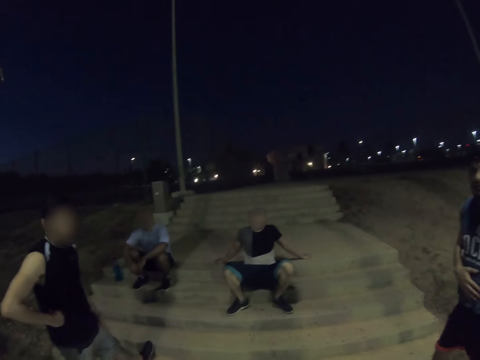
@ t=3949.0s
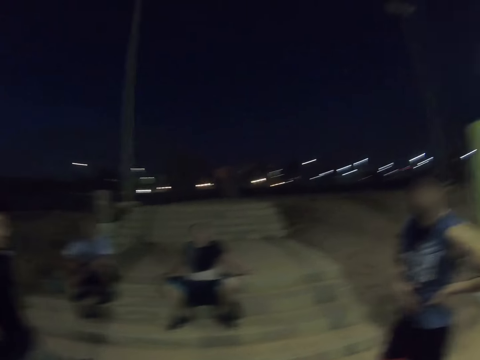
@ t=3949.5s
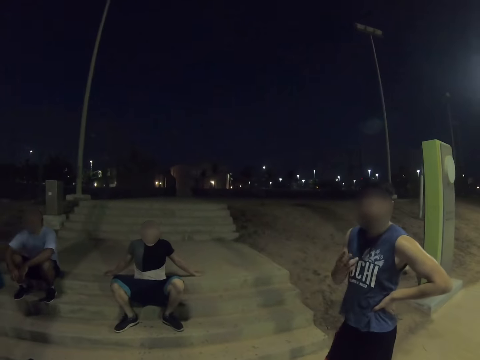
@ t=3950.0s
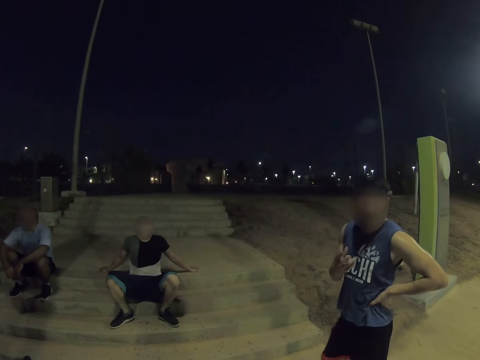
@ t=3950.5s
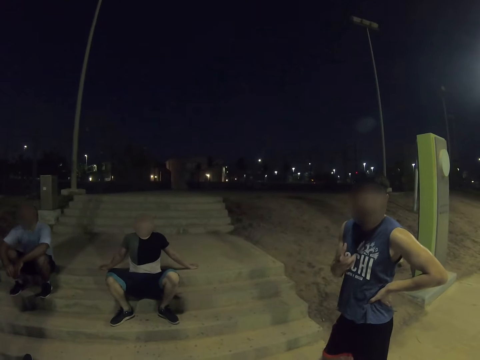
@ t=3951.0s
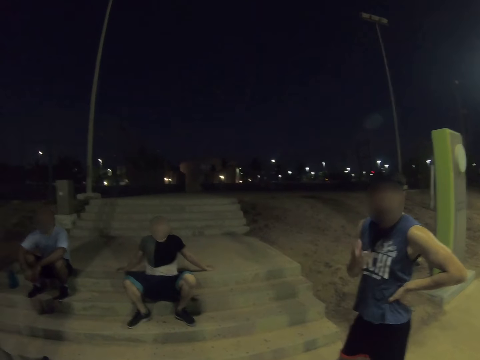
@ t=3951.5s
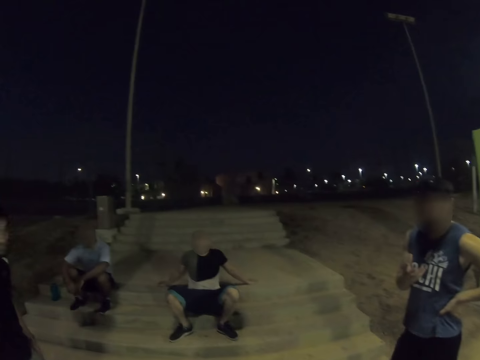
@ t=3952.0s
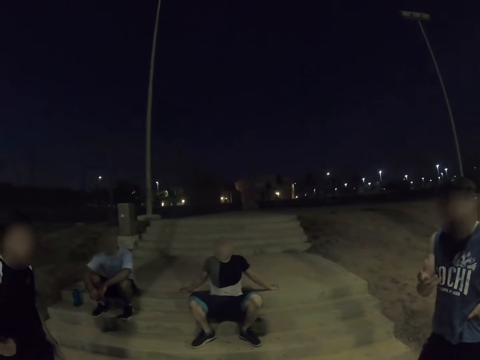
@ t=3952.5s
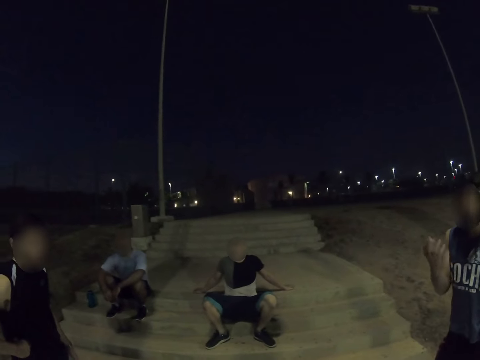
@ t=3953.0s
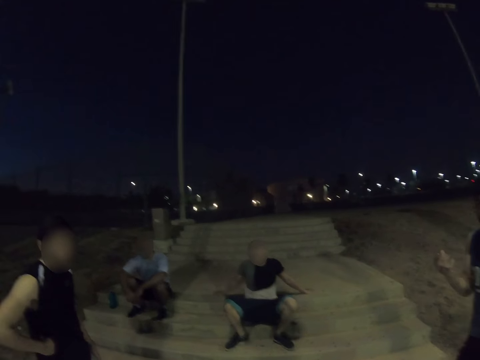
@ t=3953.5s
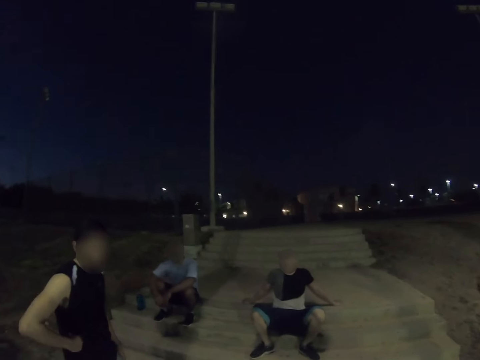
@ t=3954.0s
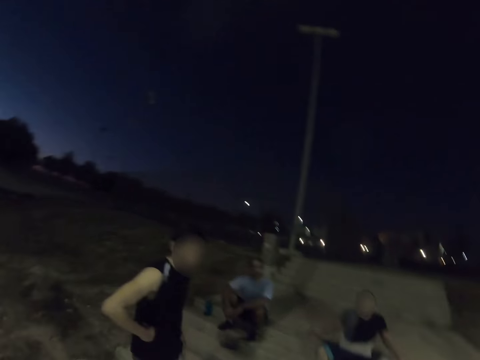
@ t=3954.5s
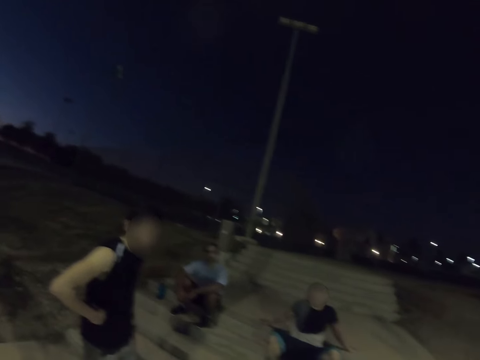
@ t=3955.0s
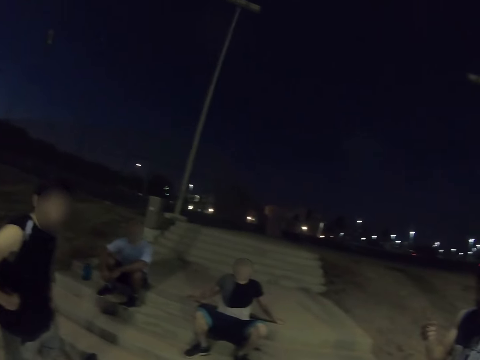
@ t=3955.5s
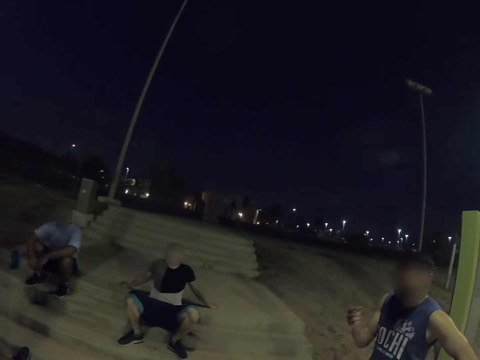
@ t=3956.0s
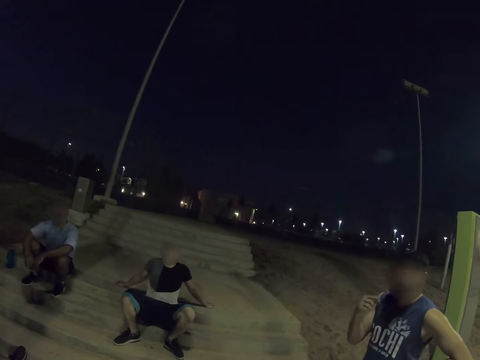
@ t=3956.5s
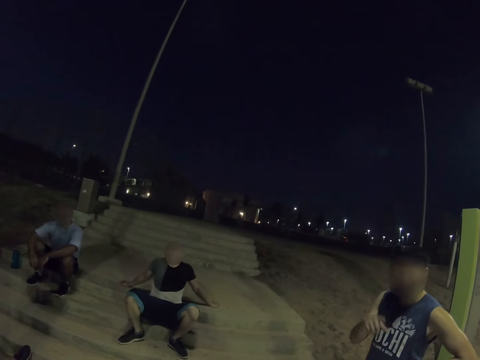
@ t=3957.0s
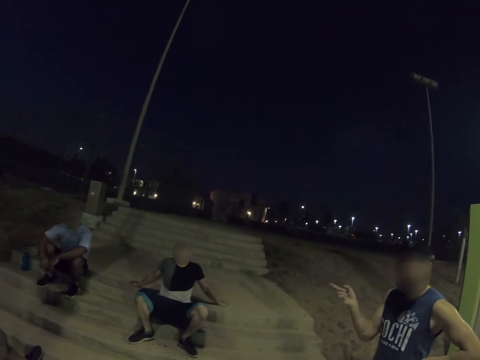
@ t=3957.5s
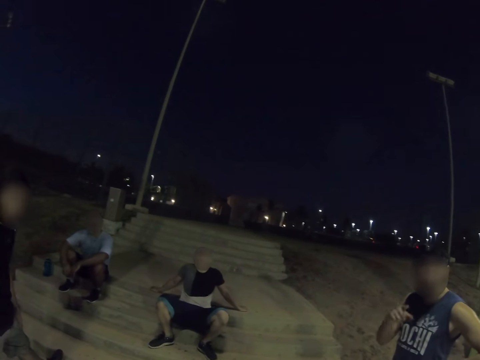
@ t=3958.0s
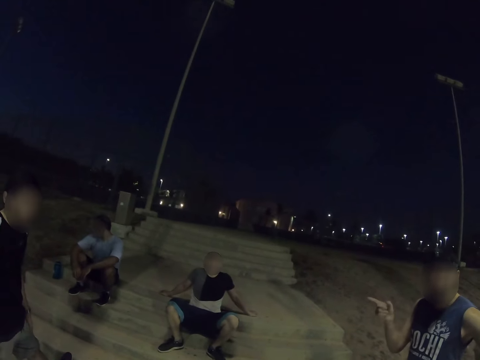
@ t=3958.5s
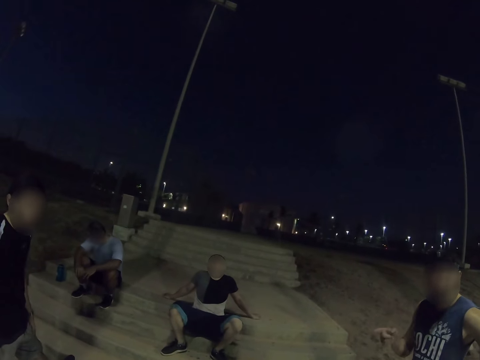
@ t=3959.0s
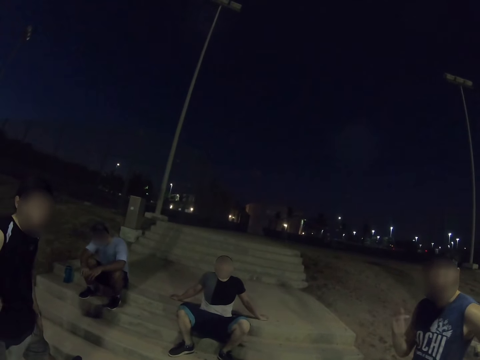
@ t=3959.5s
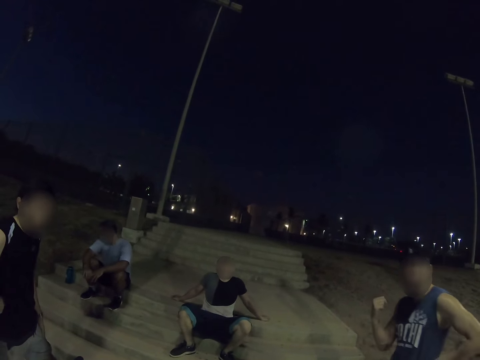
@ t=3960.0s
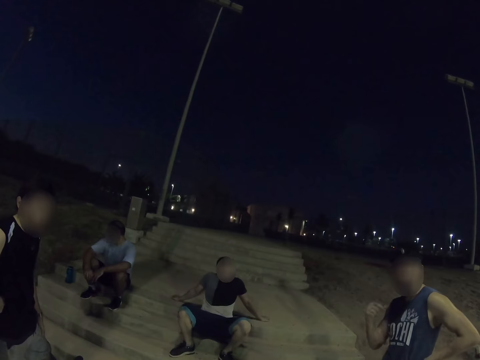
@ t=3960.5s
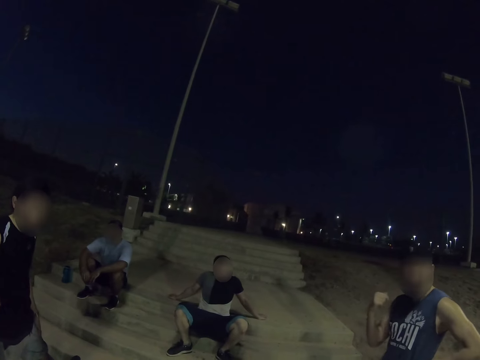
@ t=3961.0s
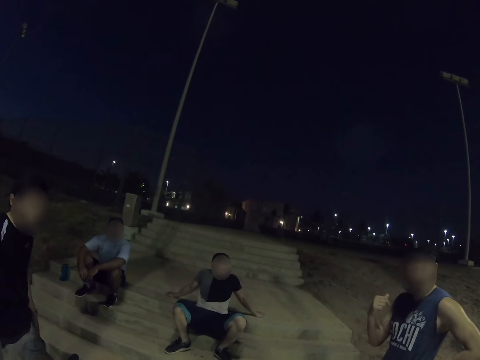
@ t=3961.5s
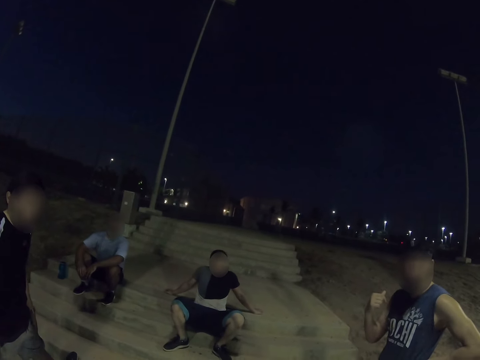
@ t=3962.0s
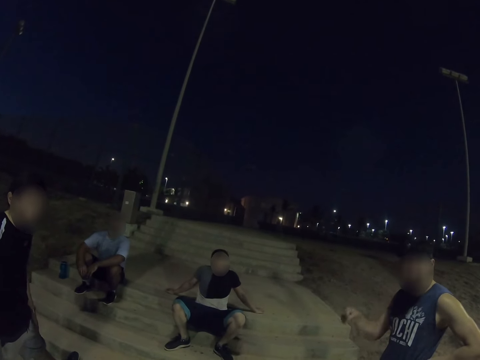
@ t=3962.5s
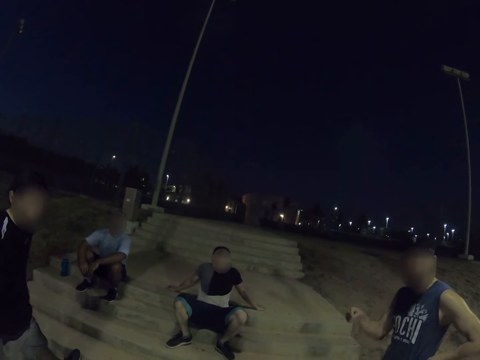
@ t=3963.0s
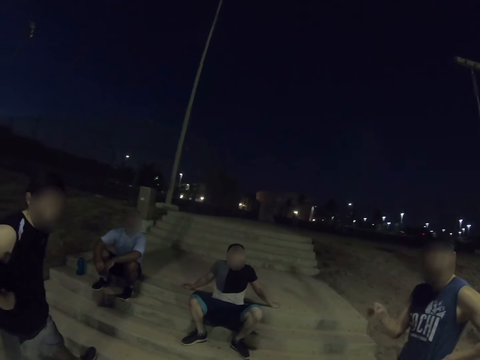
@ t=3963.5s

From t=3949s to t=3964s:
The camera wearer dialogues with a man. They dialogue with another man. A person moves his hands side to side.

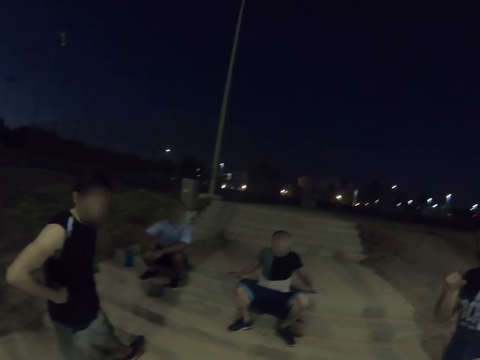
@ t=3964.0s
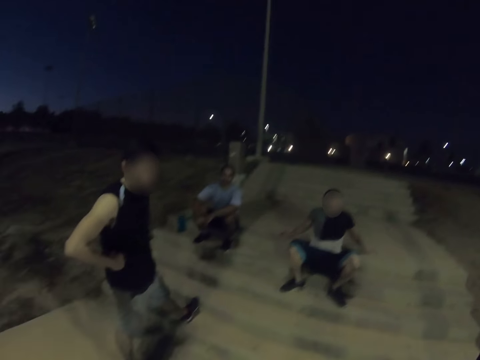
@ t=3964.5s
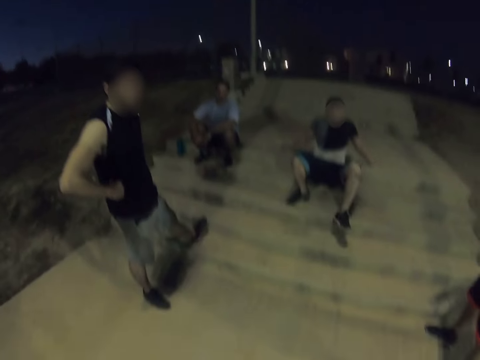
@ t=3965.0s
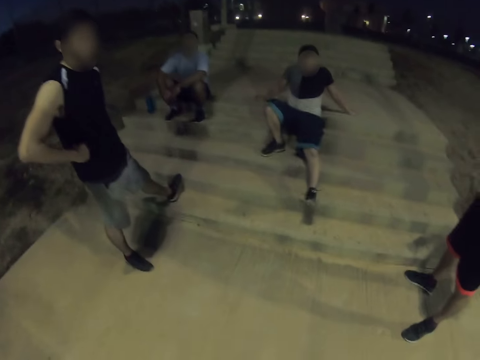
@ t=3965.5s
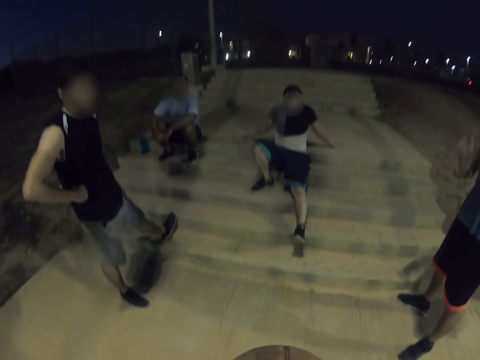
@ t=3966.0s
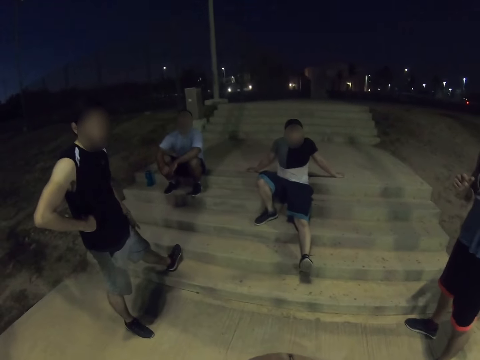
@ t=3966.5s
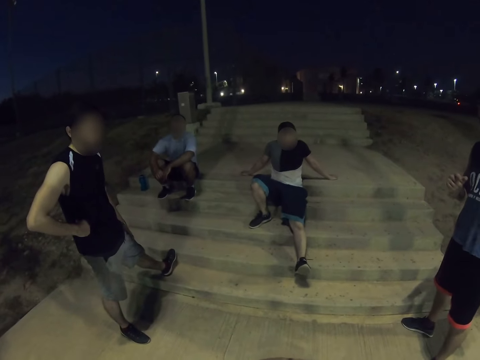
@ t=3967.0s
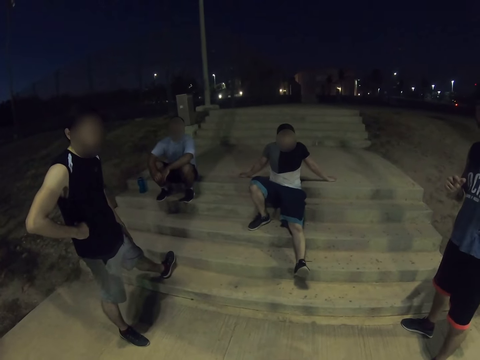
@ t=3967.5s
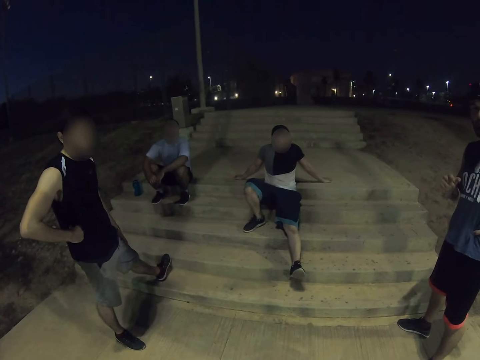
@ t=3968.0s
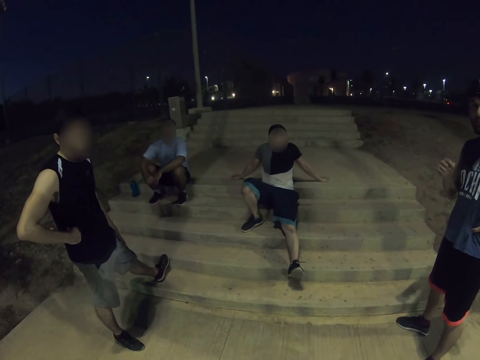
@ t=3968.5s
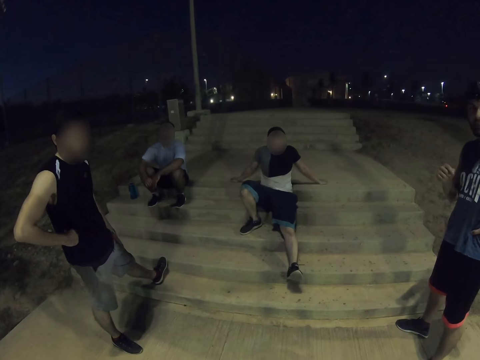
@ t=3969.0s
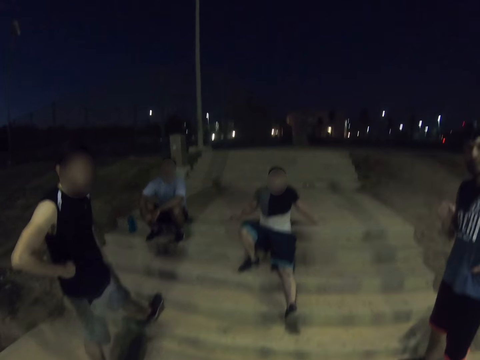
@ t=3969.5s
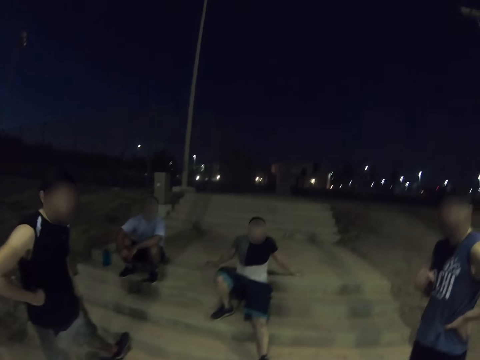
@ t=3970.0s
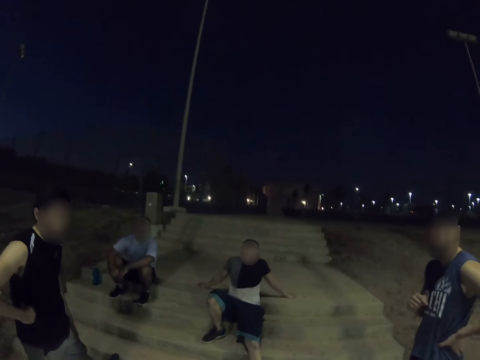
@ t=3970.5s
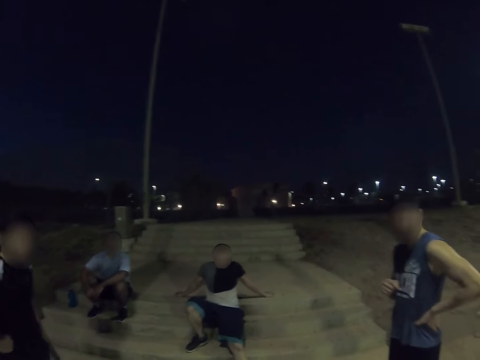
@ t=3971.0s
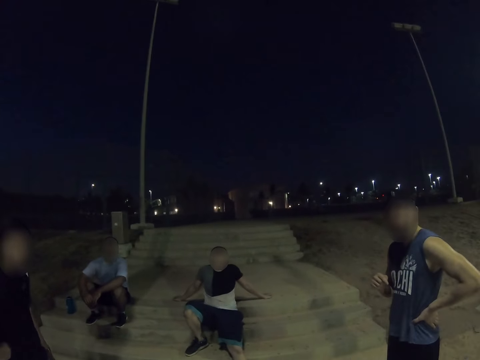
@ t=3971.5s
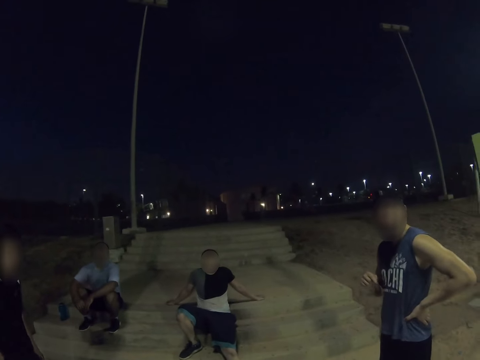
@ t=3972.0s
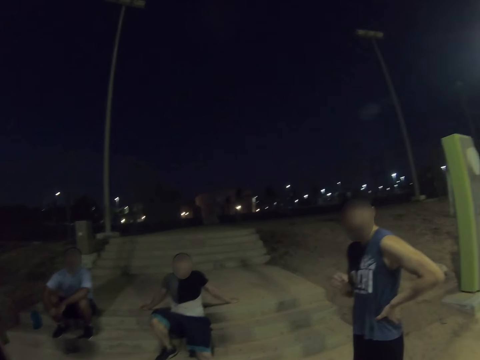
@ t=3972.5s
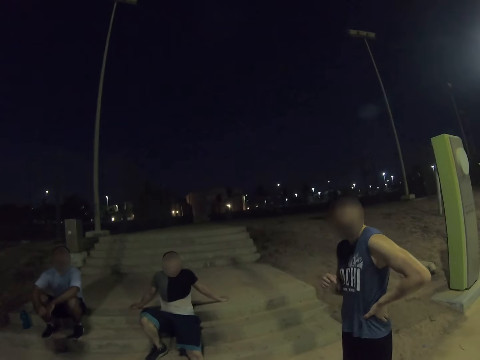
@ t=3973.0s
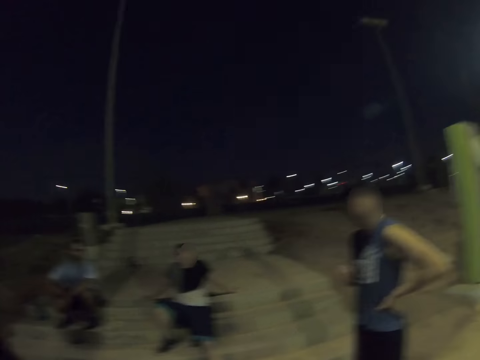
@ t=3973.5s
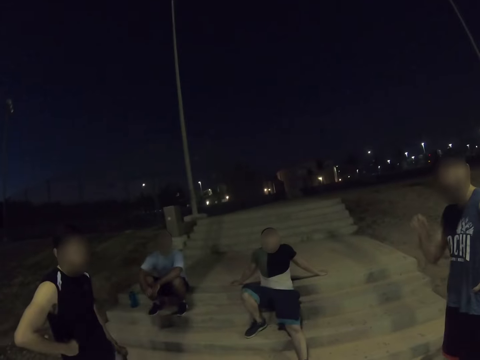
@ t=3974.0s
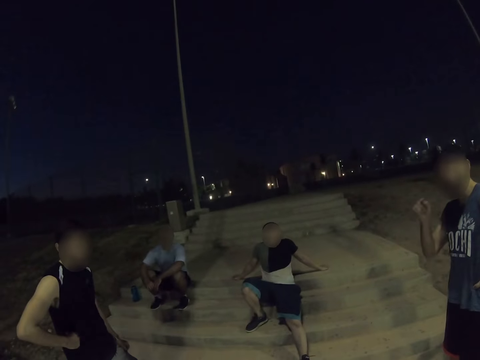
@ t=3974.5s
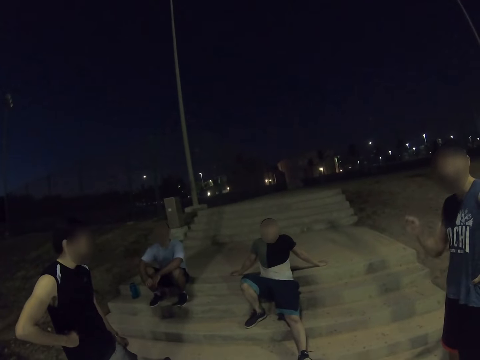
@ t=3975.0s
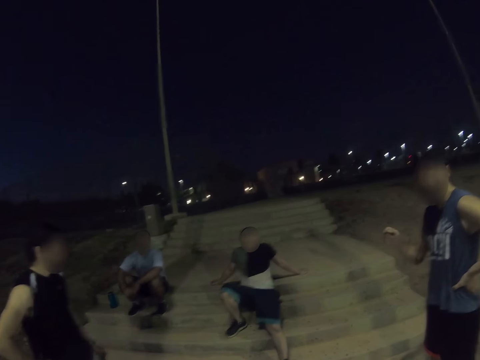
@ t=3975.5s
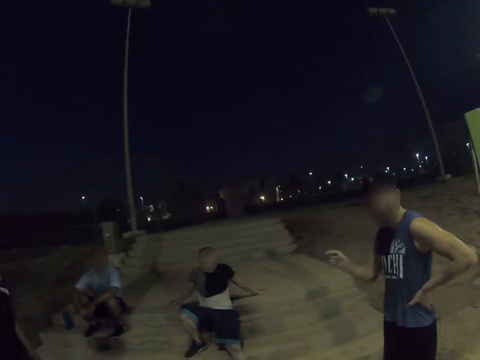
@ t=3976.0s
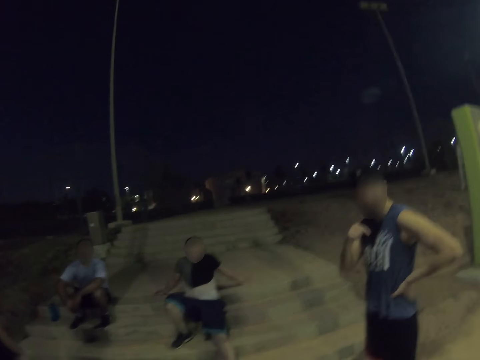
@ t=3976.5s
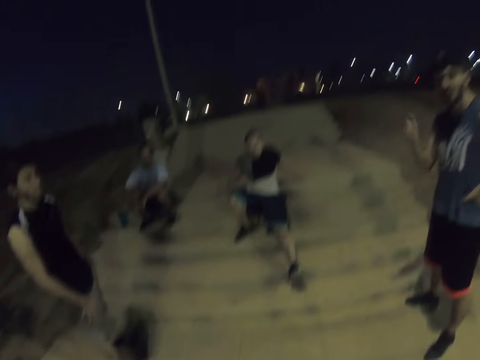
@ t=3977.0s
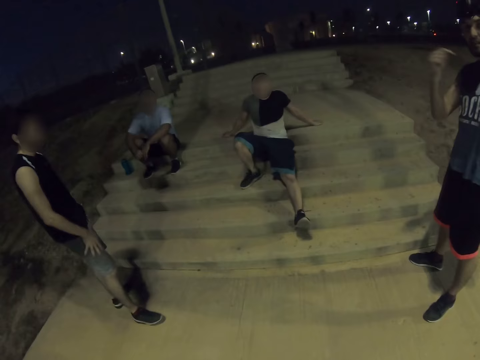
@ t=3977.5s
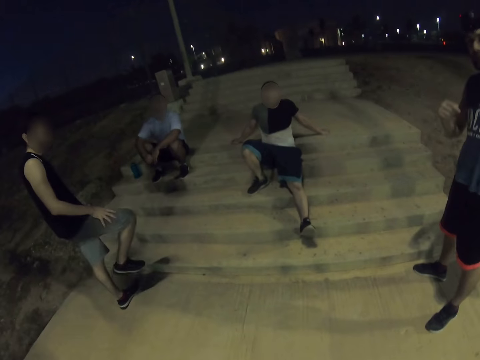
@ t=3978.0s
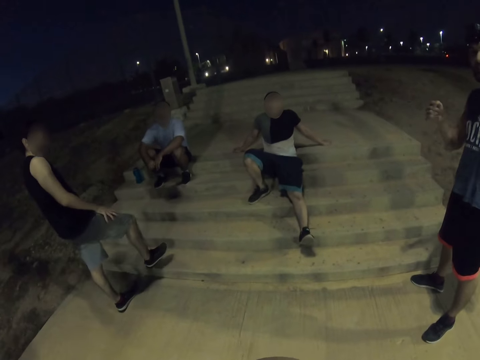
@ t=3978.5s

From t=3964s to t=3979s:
The camera wearer dialogues with a man. They dialogue with another man.
